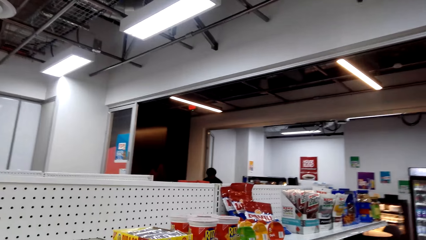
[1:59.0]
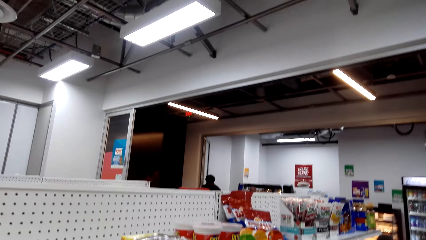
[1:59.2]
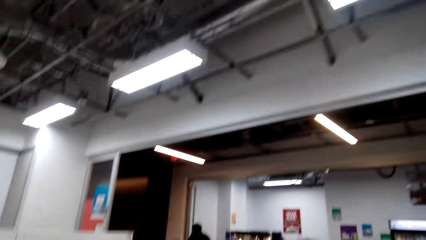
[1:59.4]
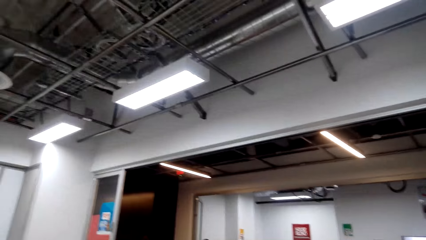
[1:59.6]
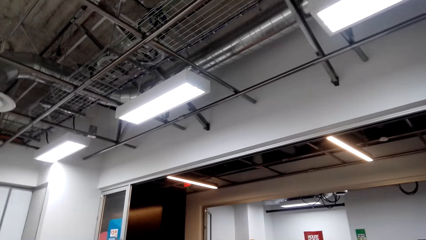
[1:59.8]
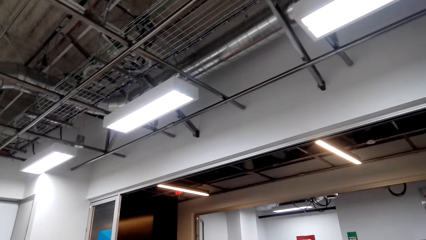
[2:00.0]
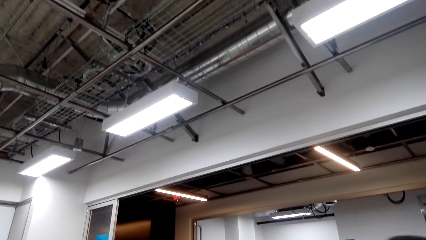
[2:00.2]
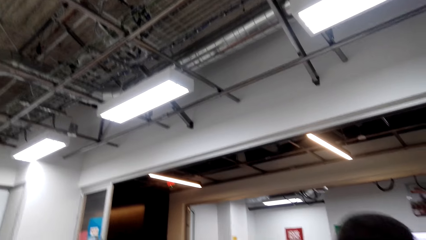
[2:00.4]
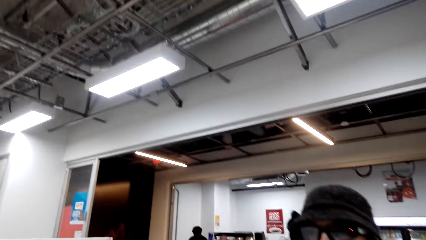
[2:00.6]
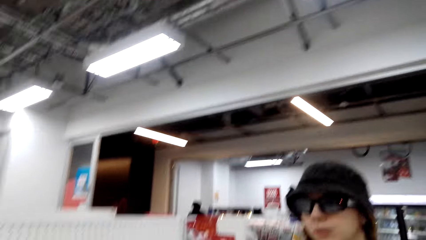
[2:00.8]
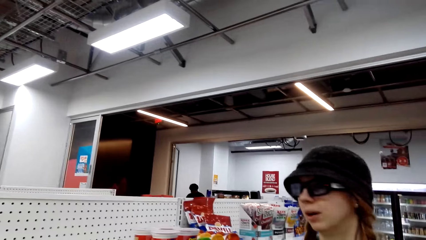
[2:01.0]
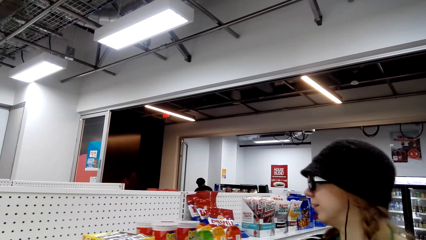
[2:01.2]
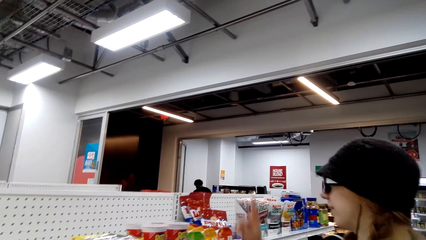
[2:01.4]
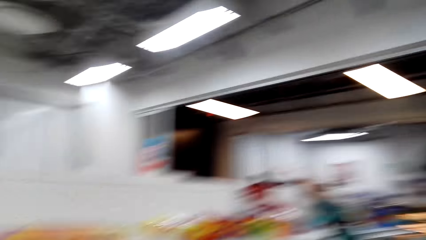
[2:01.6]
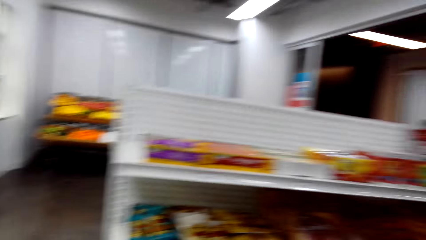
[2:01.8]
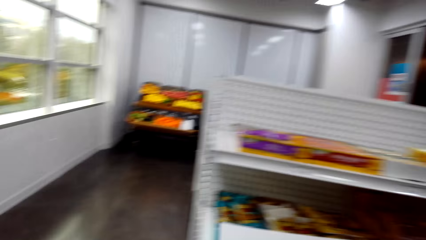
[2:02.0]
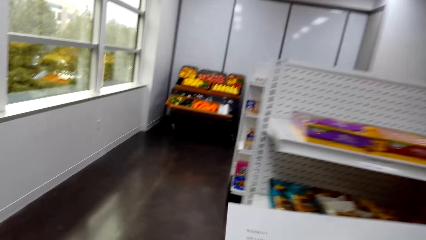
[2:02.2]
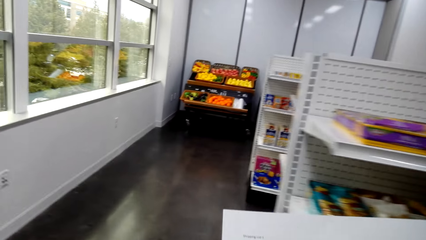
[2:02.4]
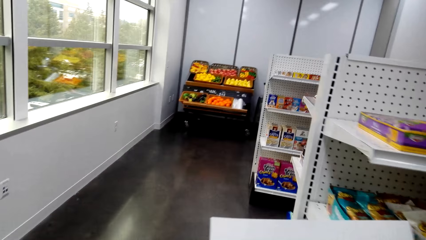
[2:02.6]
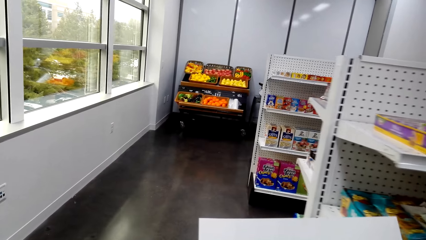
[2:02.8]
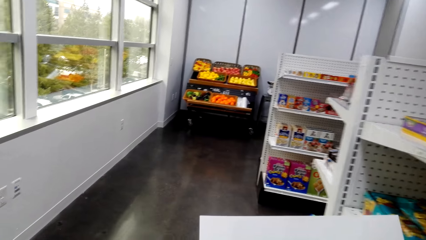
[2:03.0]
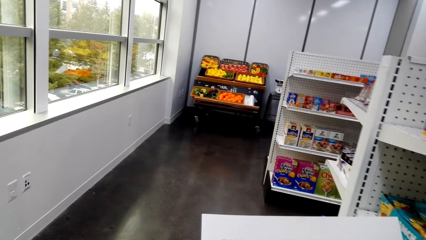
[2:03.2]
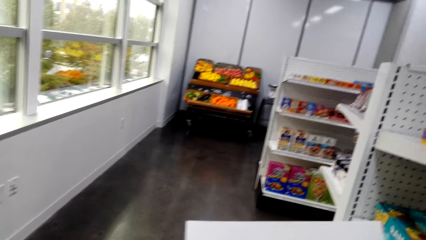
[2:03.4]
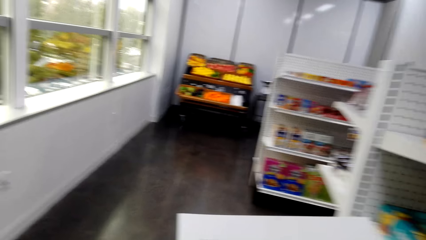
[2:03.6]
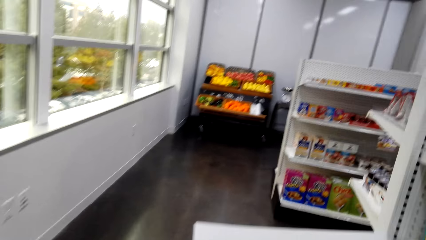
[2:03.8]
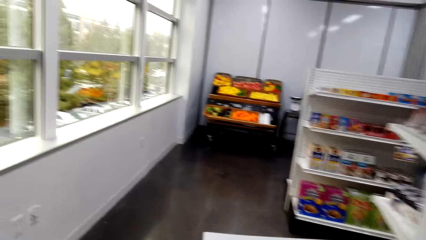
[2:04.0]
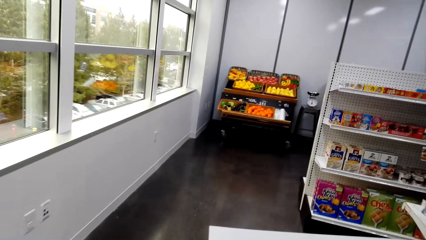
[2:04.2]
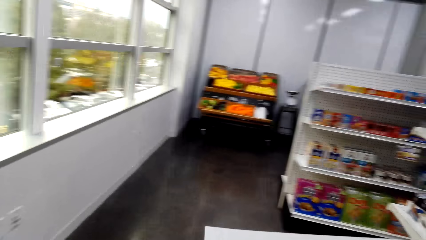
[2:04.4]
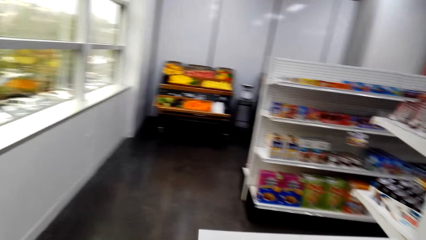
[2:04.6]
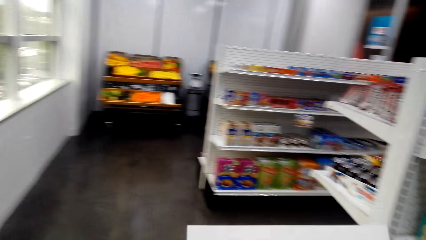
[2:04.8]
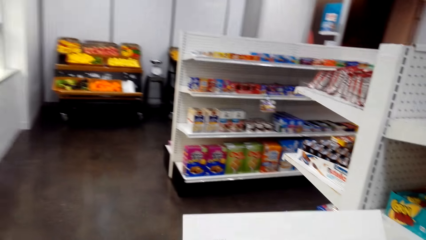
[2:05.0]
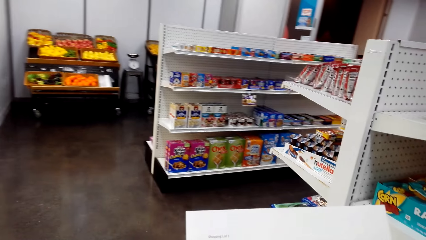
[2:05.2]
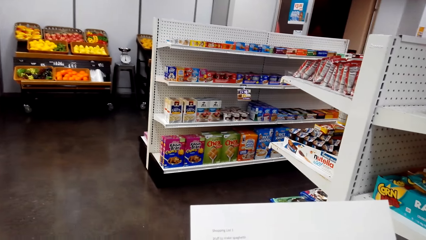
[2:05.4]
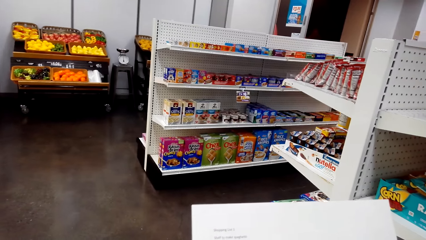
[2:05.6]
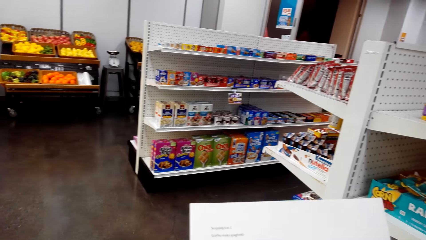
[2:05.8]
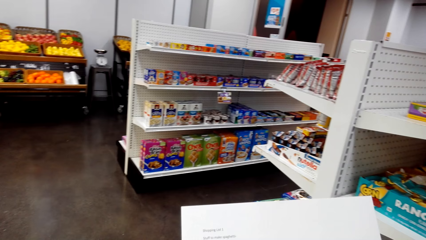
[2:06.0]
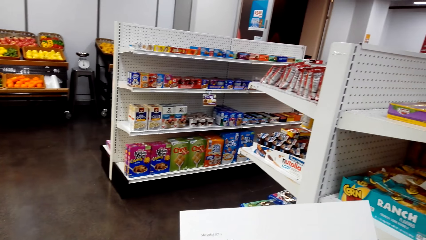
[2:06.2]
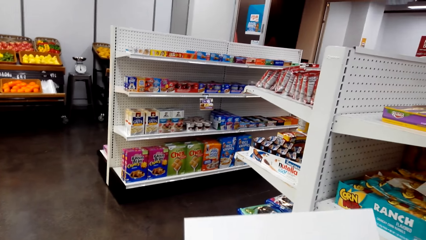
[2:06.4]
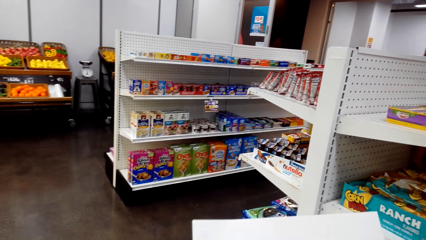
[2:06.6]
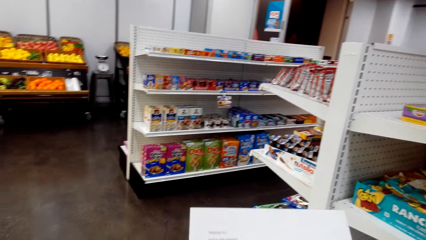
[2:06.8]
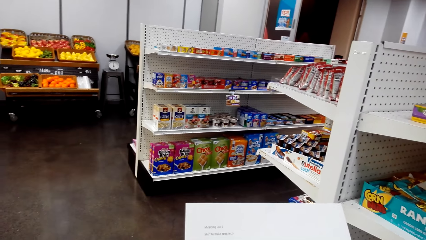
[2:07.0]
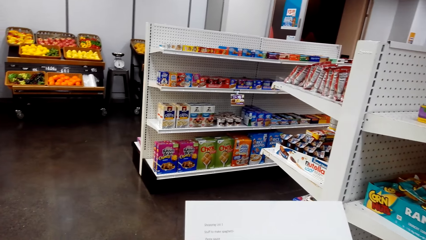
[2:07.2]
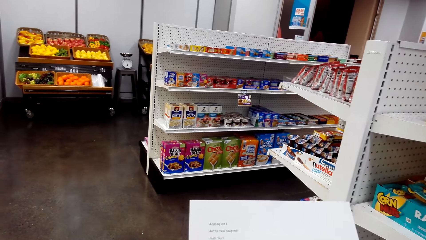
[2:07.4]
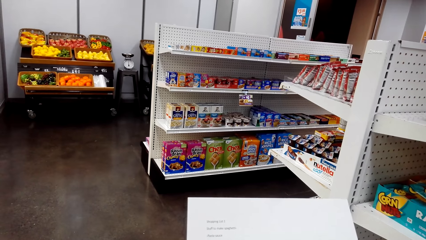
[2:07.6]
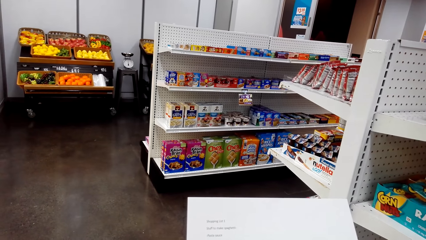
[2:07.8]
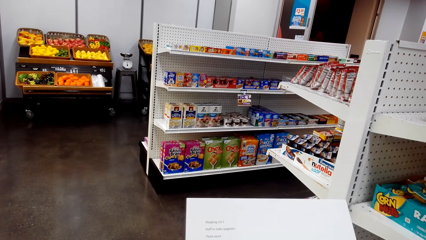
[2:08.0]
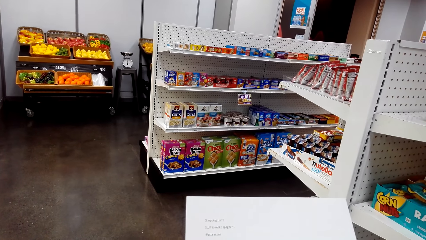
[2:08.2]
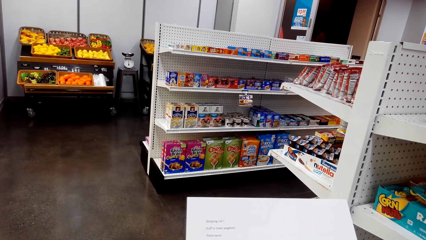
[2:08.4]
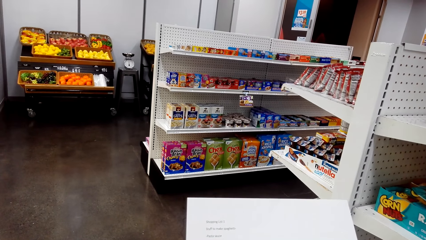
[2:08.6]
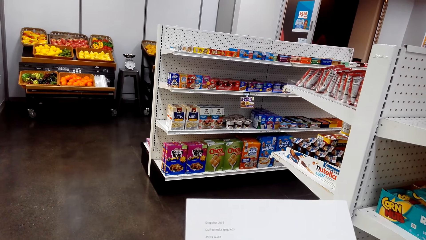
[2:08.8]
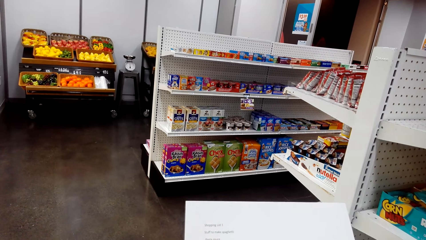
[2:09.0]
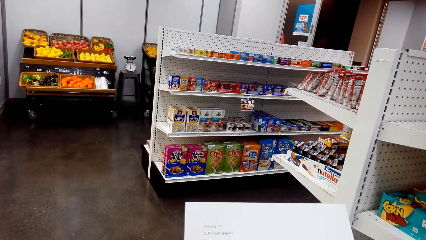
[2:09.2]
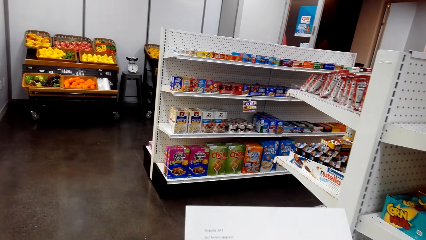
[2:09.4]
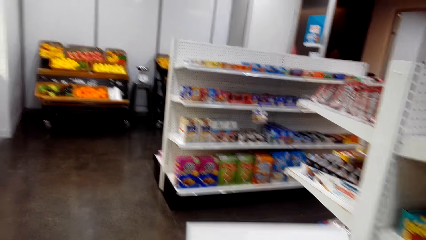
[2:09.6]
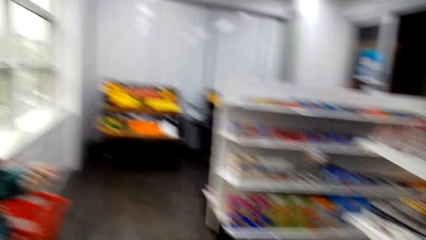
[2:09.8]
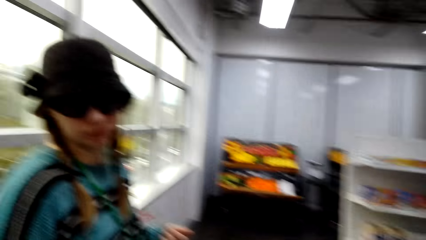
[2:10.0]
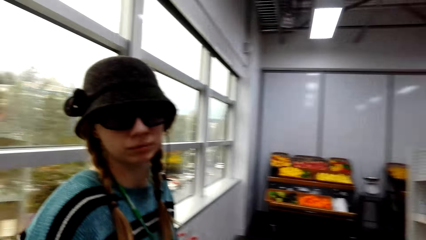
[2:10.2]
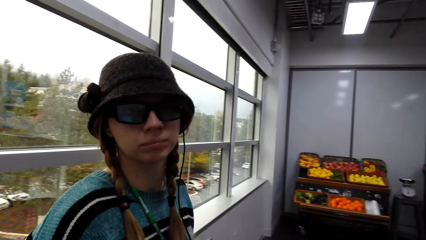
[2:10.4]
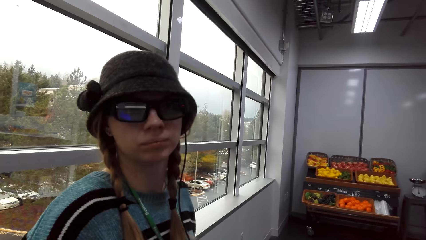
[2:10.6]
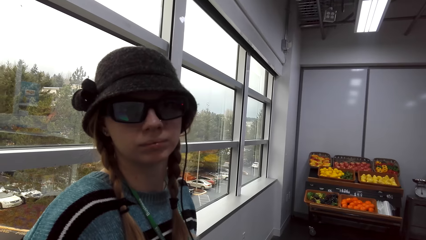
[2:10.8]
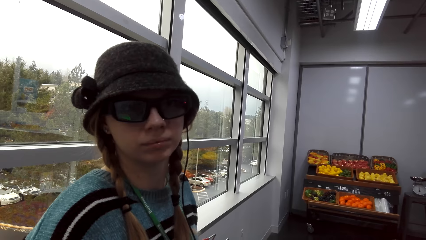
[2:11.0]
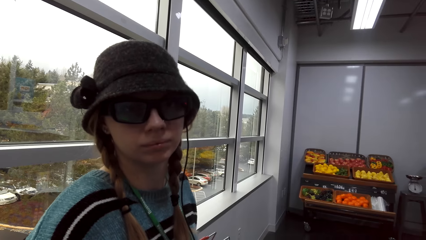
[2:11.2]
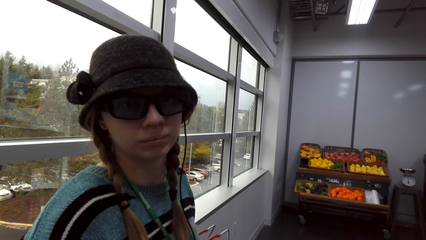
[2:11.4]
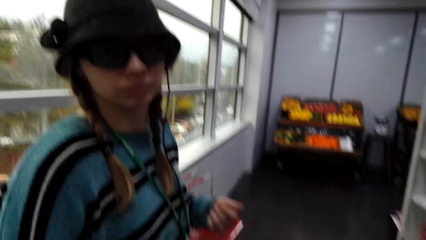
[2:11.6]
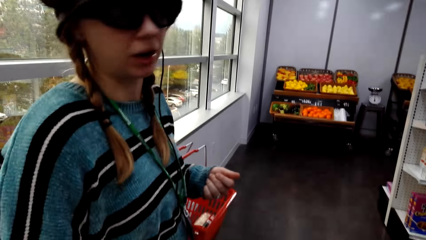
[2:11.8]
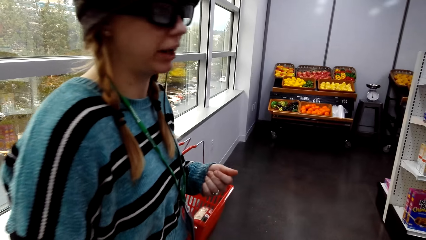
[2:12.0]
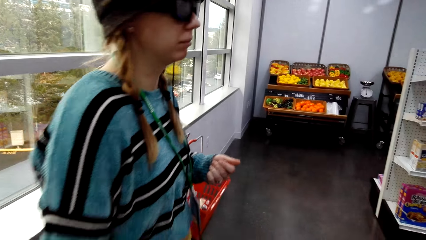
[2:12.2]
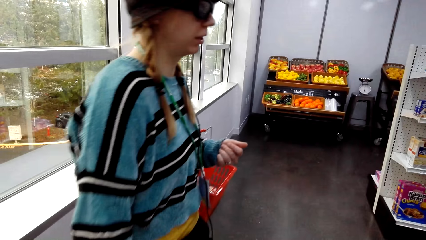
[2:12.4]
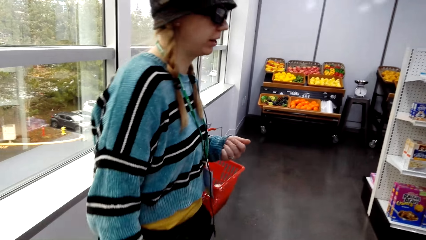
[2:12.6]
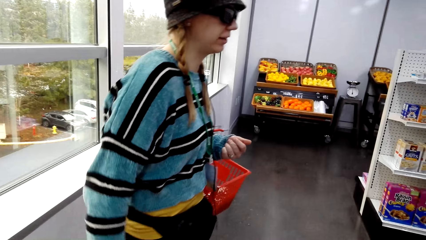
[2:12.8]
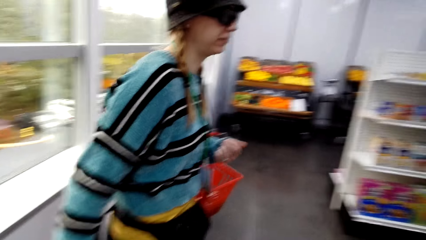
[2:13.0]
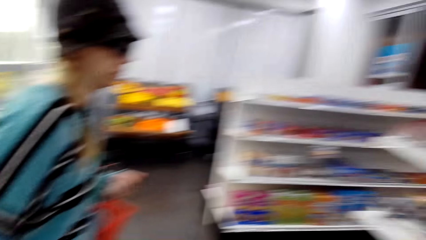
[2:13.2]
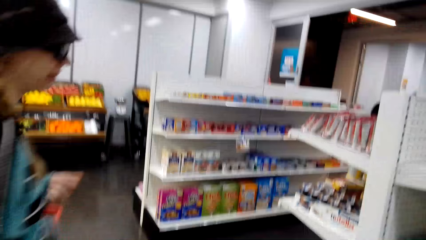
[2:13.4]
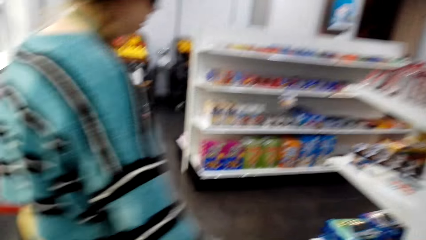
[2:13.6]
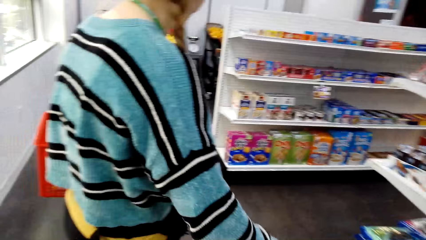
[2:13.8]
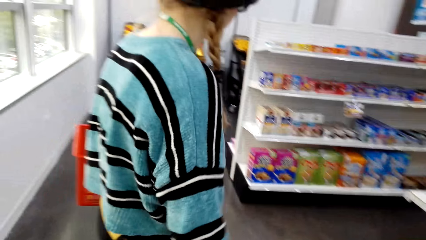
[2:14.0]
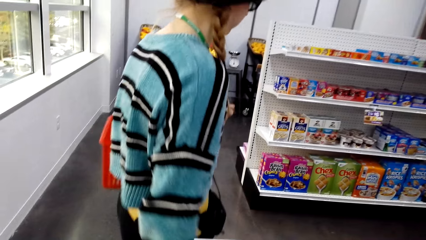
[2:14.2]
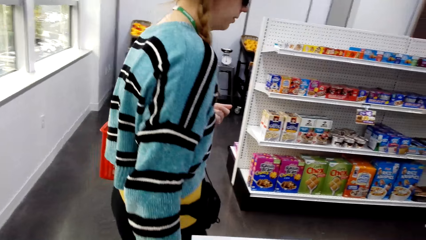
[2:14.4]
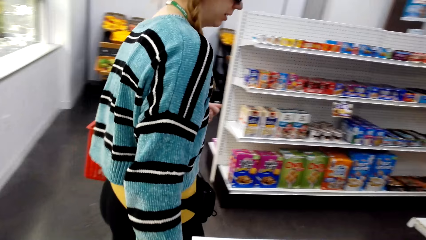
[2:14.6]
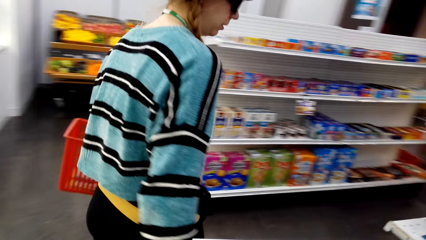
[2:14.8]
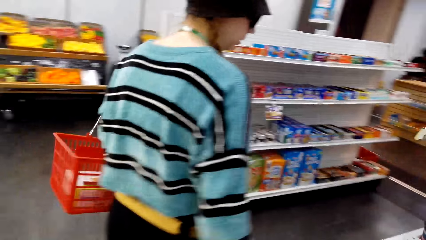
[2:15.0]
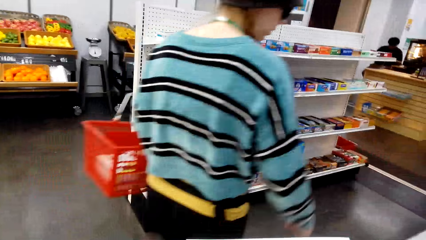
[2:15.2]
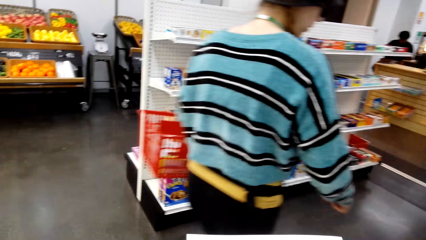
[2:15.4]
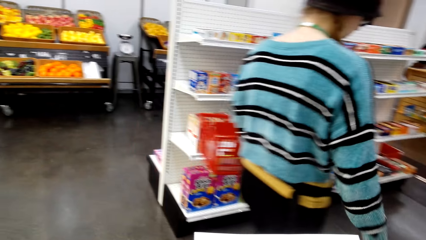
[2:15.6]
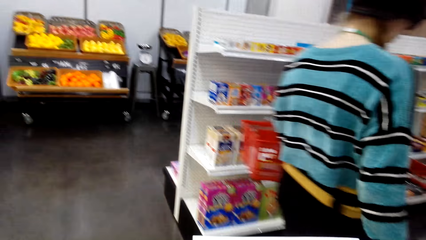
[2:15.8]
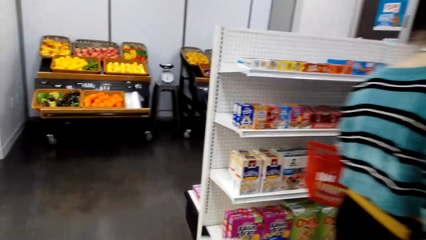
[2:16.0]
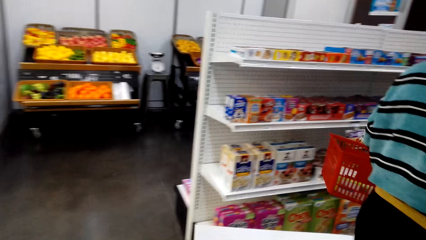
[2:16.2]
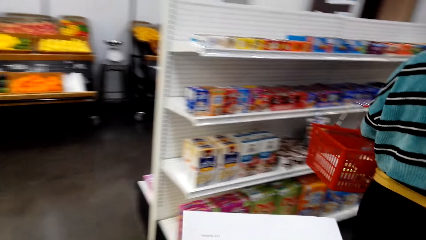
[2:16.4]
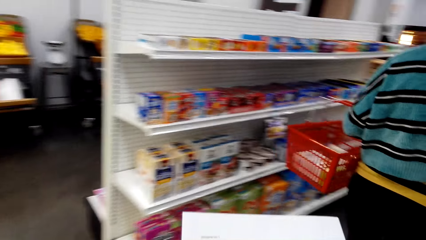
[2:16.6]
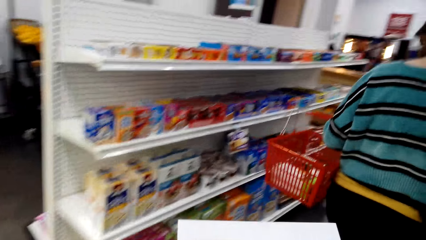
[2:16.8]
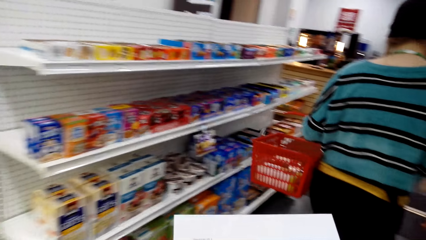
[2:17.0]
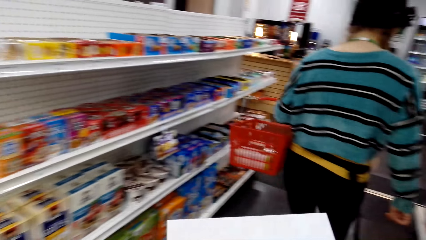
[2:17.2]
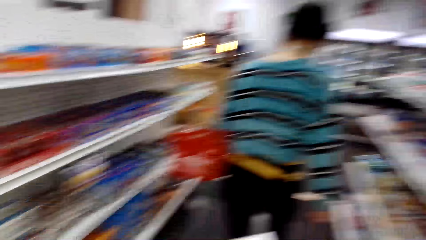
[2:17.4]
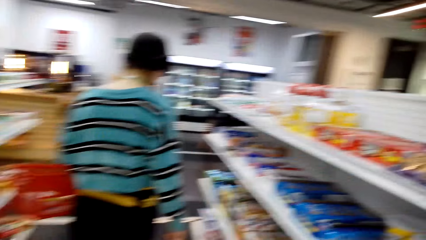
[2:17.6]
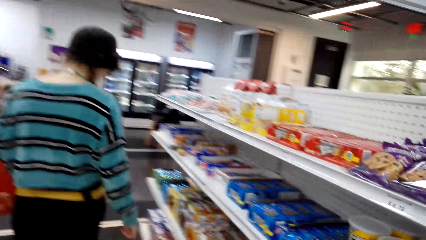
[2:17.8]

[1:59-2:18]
A woman points her finger. The camera wearer reads the shopping list. They converse. They talk to the woman. The woman looks at the camera. The woman walks in the supermarket. The camera wearer walks around the supermarket.
